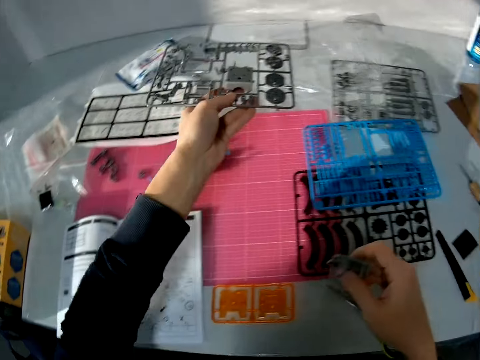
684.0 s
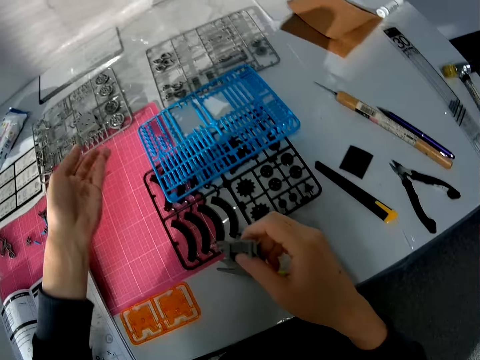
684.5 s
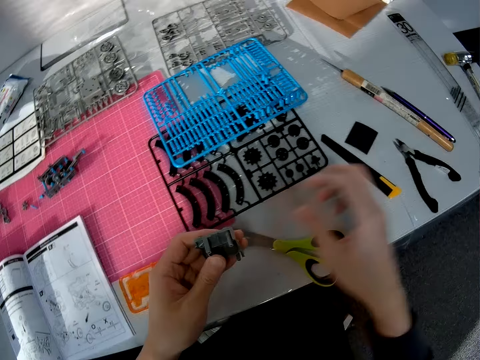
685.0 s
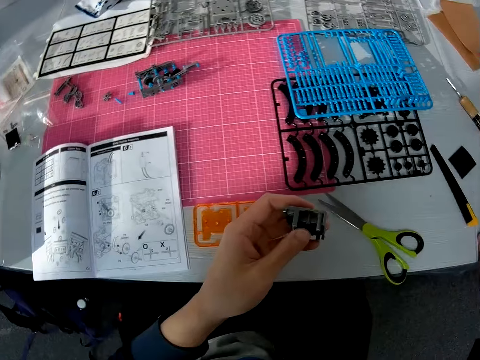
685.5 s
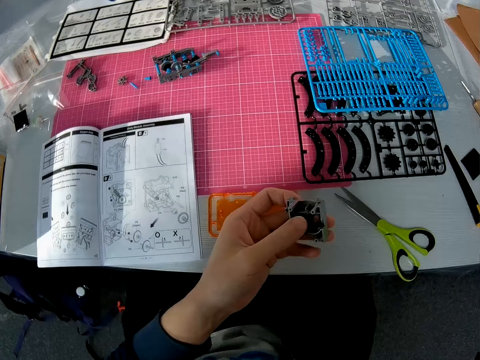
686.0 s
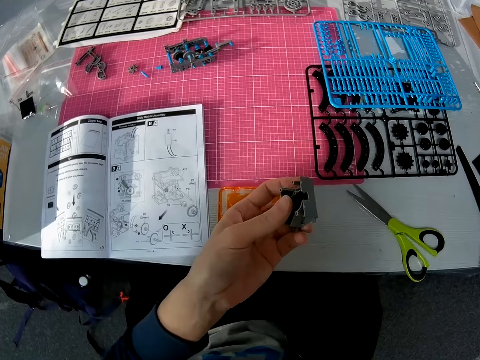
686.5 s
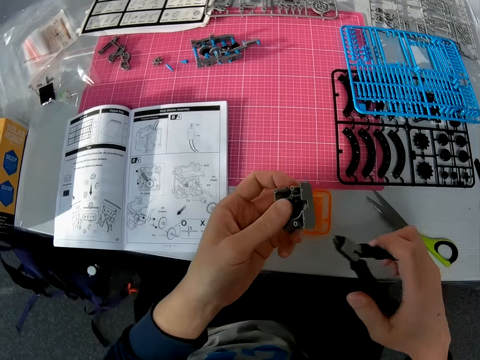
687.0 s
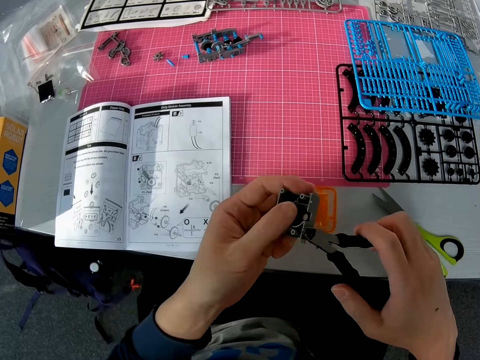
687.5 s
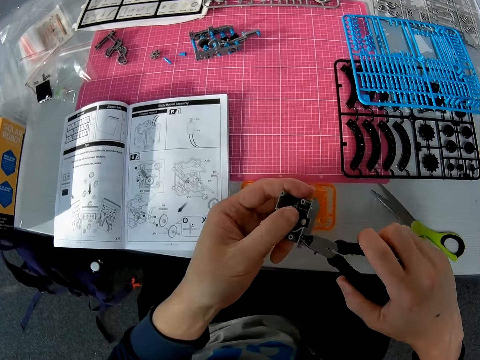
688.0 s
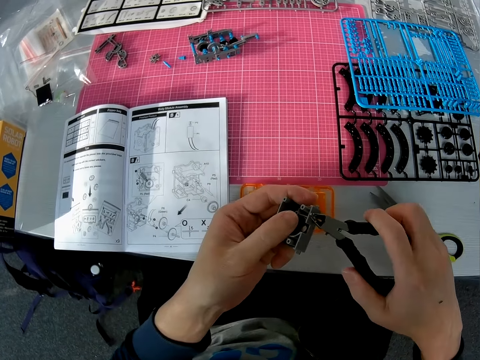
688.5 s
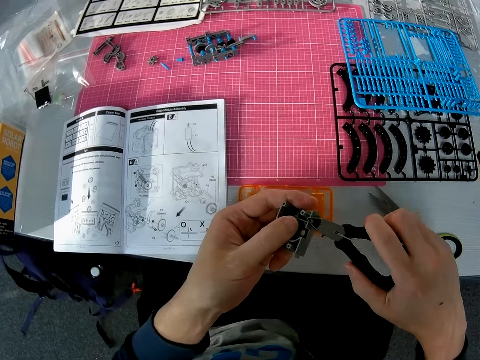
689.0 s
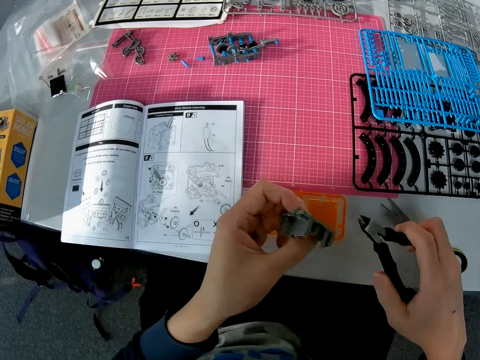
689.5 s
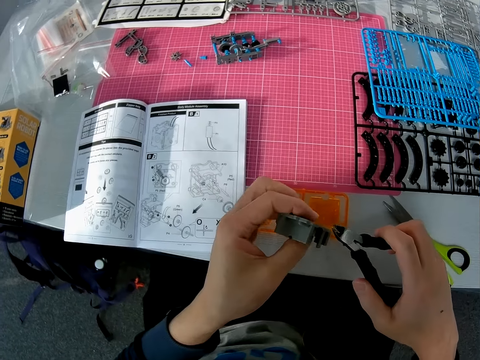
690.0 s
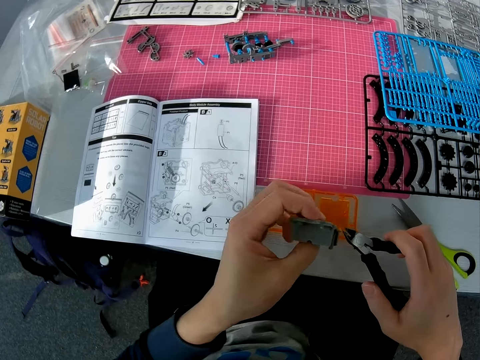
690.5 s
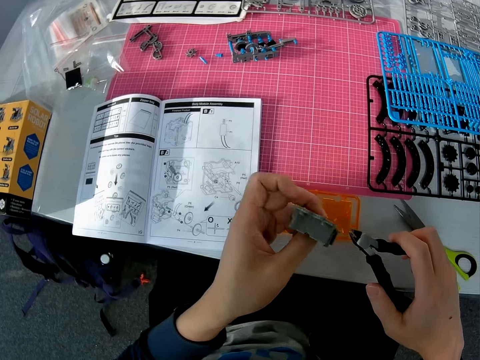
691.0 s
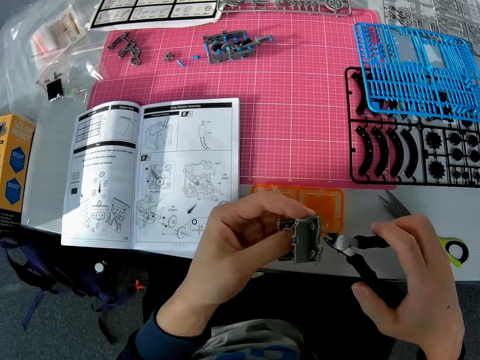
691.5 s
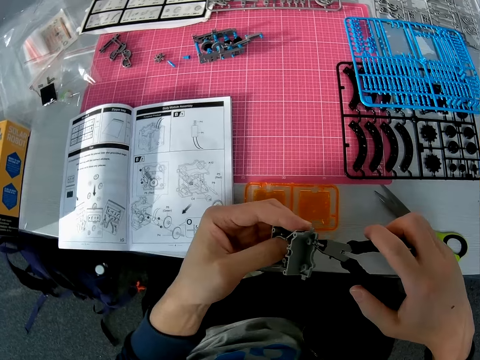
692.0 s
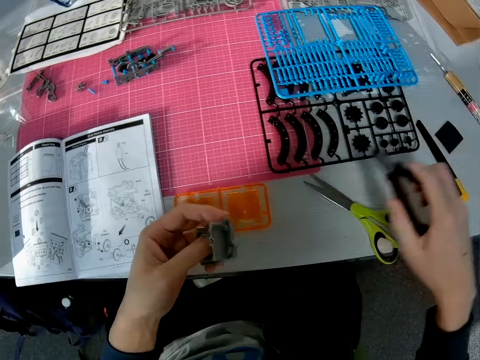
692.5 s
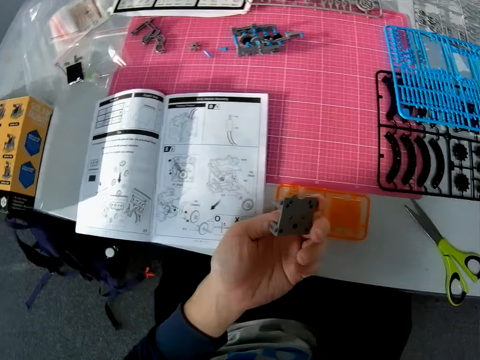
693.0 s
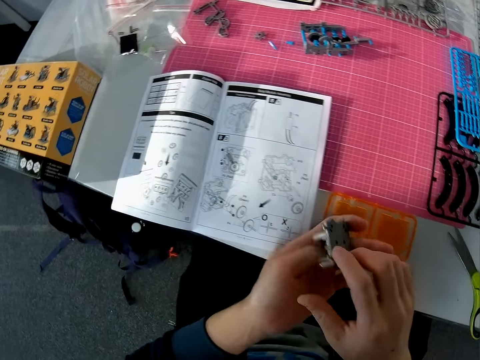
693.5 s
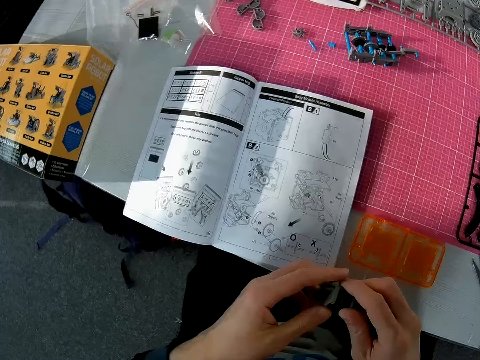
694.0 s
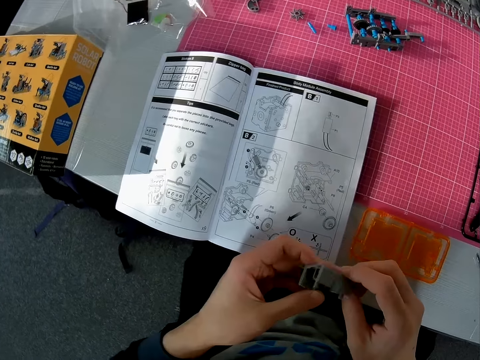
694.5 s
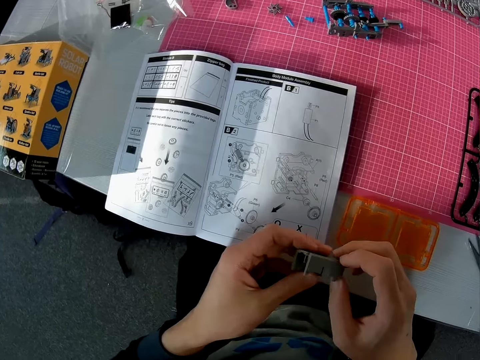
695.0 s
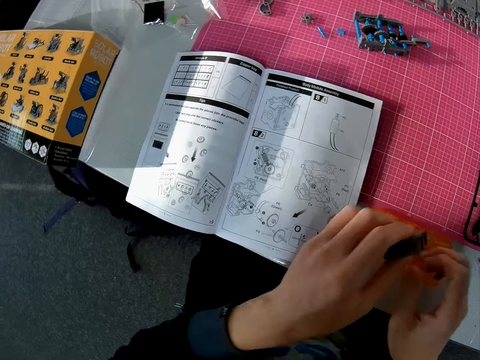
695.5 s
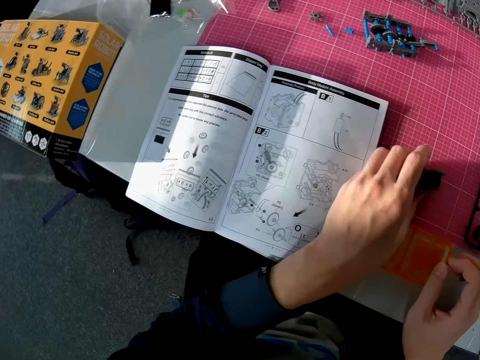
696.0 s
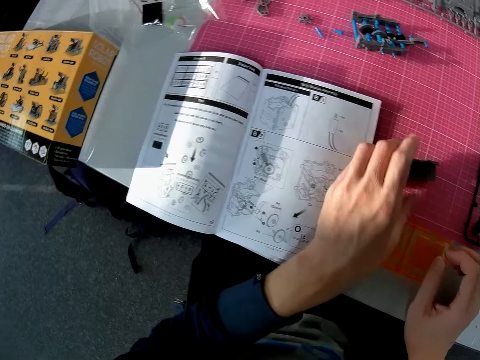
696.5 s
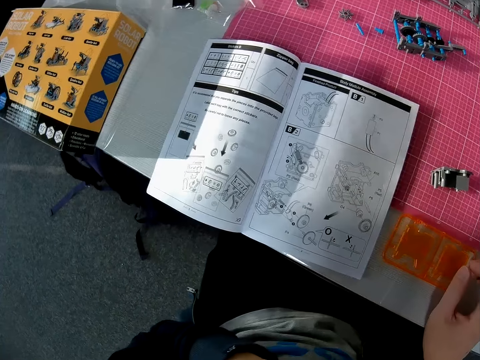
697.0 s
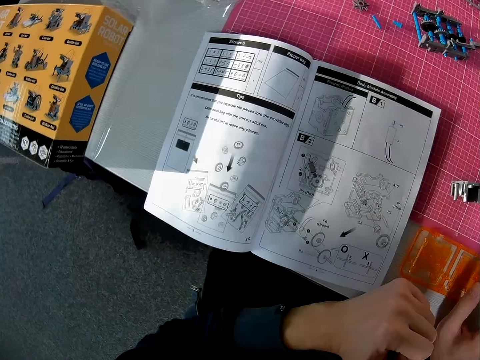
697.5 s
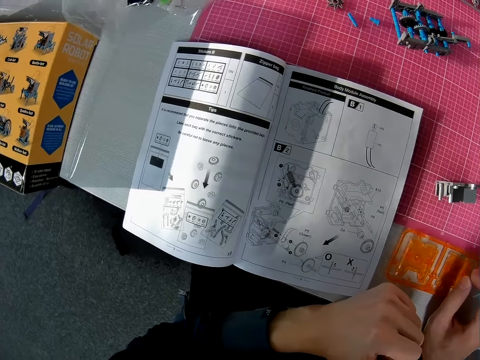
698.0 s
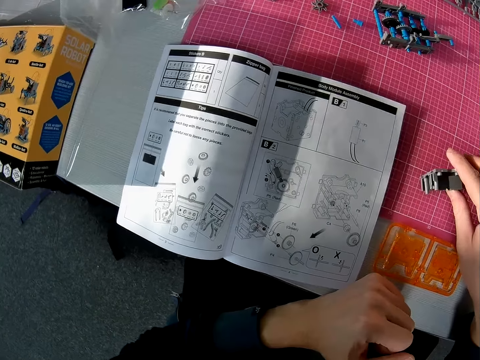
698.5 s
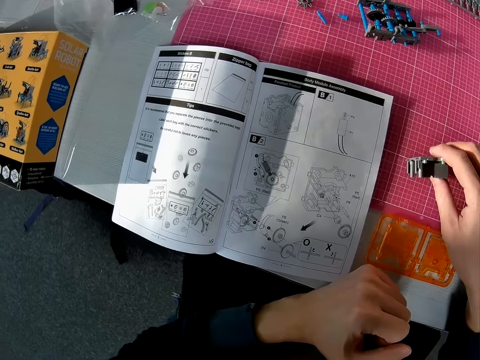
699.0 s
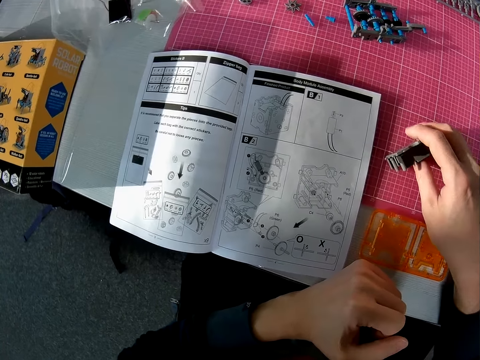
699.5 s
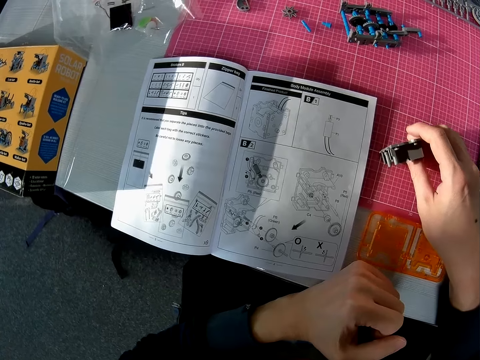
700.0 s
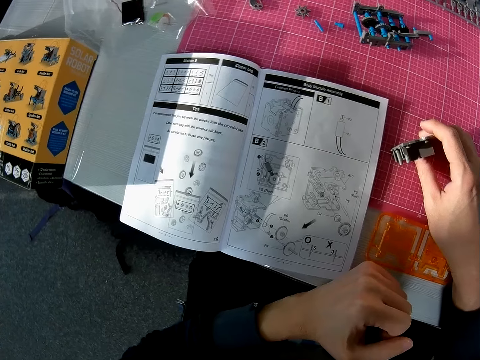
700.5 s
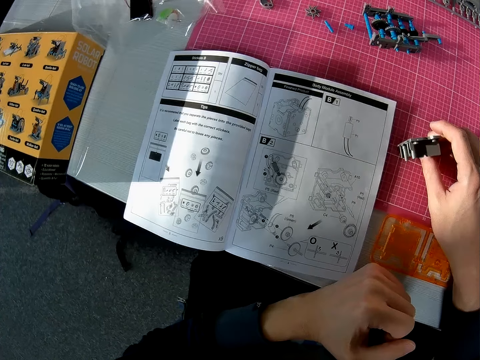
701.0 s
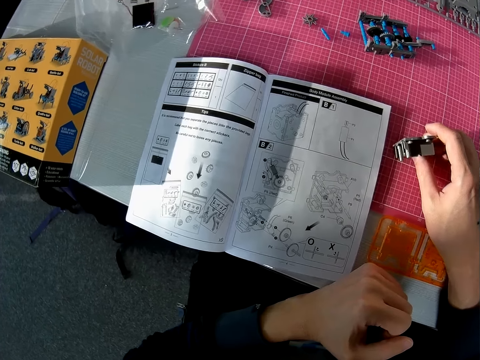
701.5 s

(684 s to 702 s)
The camera wearer drops the bigger part of the object he cut on the table with his left hand. He passes the smaller part of the object he cut to his left hand. He picks up a pair of pliers or scissors from the table with his right hand. He uses the pair of pliers on the object in his left hand. He cuts a piece of plastic model with the scissors. He flips the piece of plastic model with a hand. He cuts the piece of plastic model with the scissors. He drops the pair of pliers on the table. He checks the object in his left hand with both hands. He flips the piece of plastic model in a hand. He puts down the piece of plastic model on a cutting mat. He lifts up a hand away from the table. He adjusts the object with his right hand on the table.

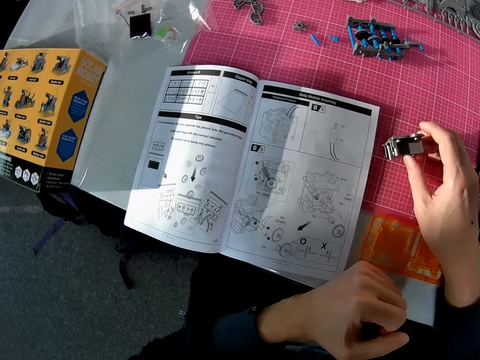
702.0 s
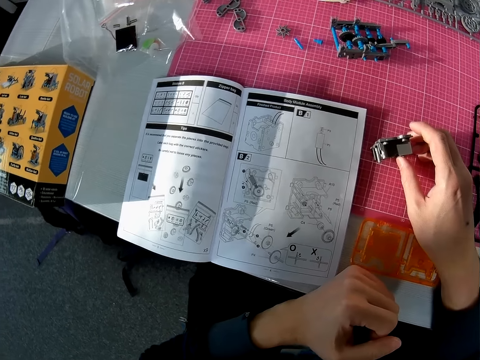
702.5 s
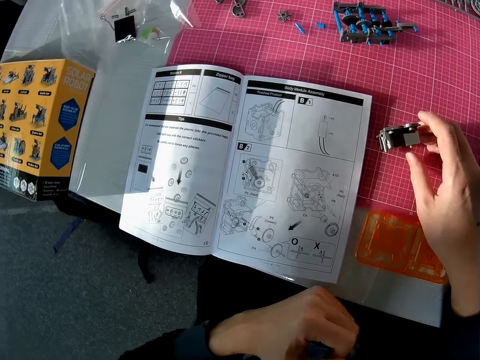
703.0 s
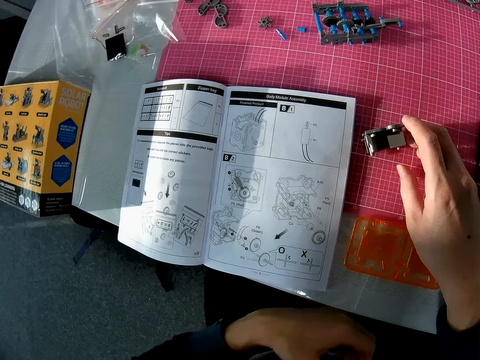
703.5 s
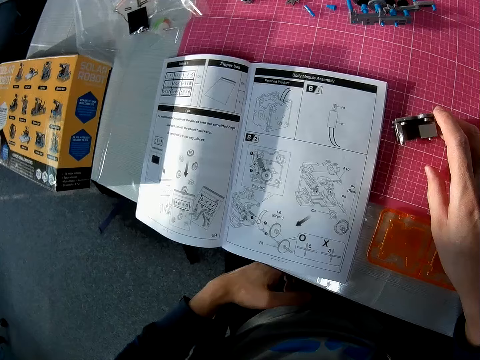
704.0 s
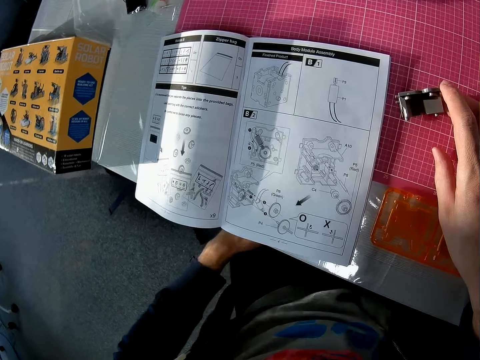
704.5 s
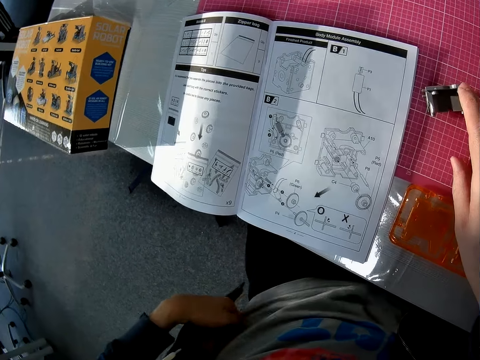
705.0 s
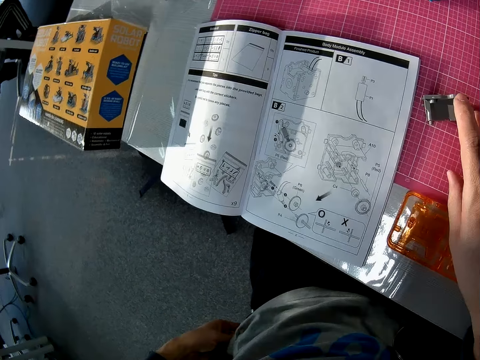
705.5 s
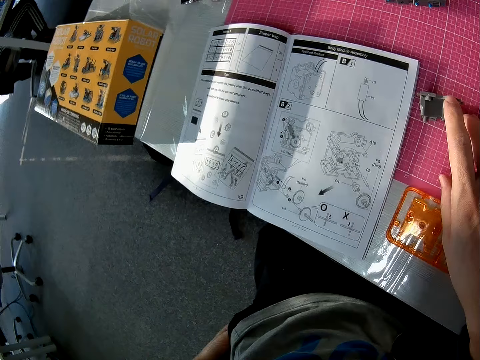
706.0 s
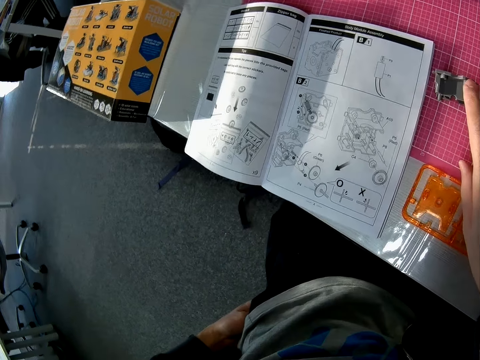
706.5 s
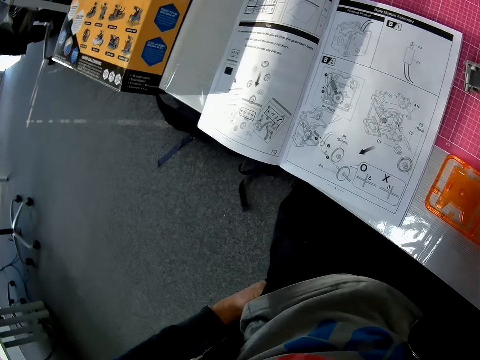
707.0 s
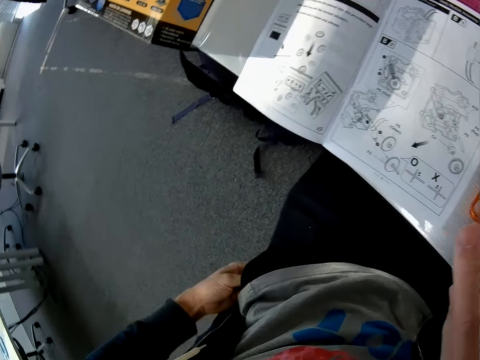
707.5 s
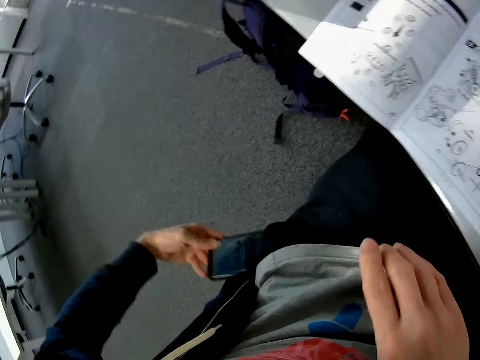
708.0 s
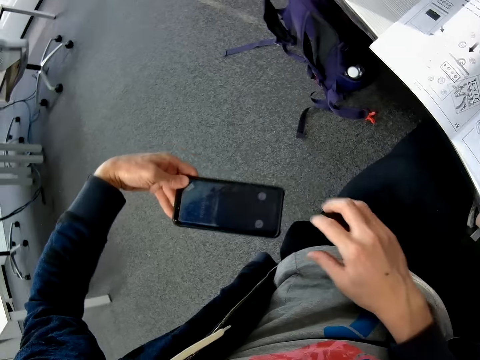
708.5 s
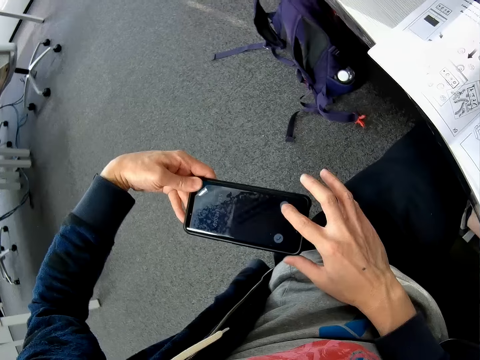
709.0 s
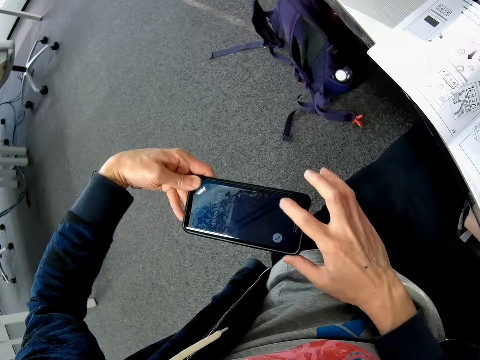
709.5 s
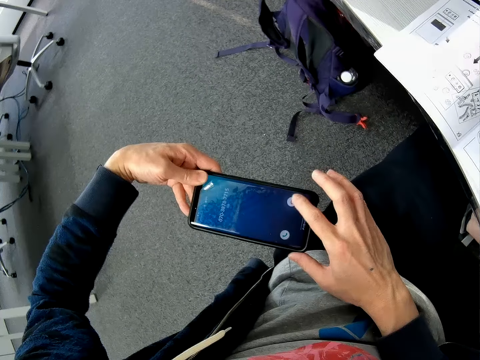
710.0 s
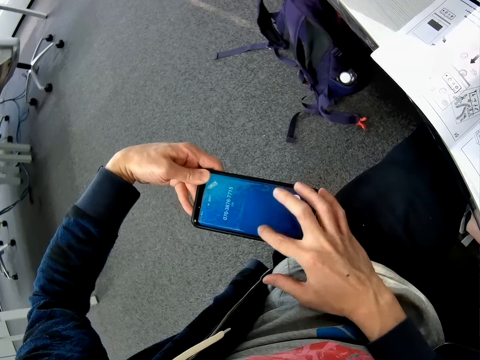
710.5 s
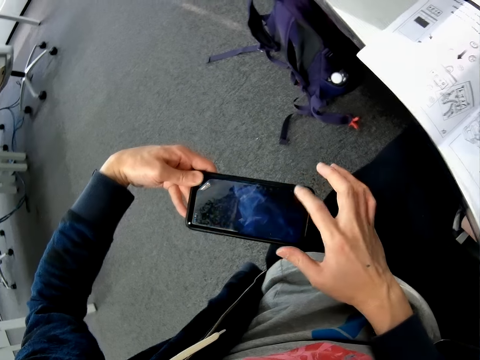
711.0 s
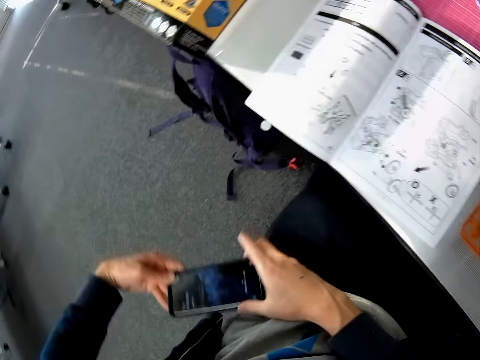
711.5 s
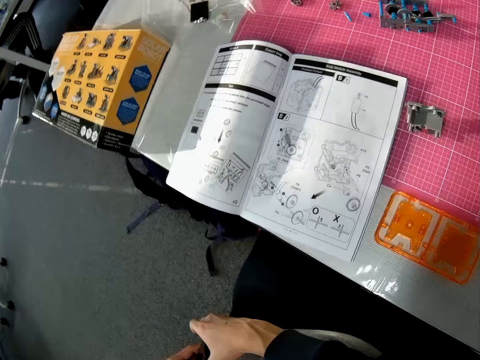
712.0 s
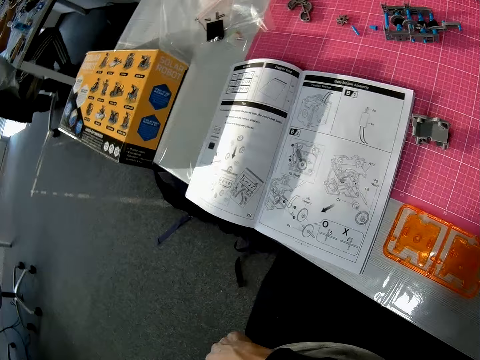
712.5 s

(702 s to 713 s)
The camera wearer takes a mobile phone out of his pocket with his left hand. He operates the phone in his left hand with his right hand. He puts the phone back into his pocket with his left hand.
